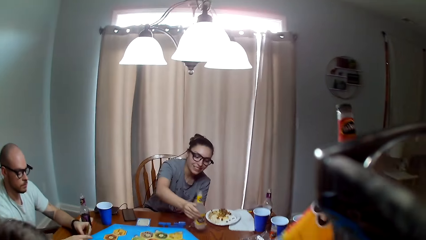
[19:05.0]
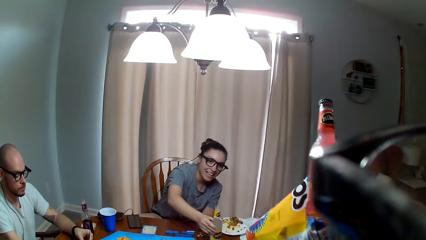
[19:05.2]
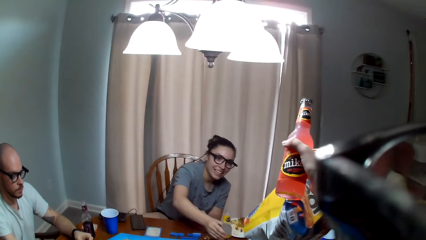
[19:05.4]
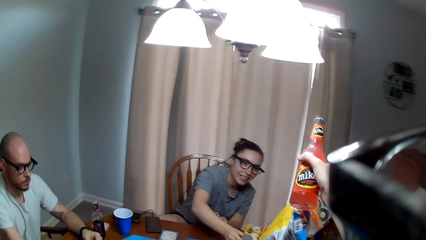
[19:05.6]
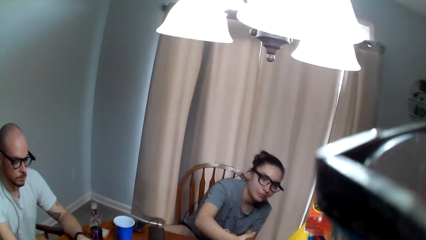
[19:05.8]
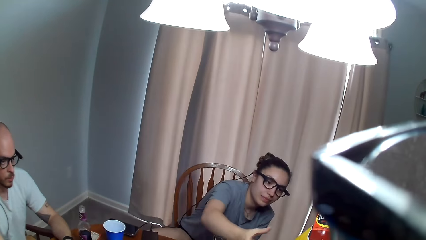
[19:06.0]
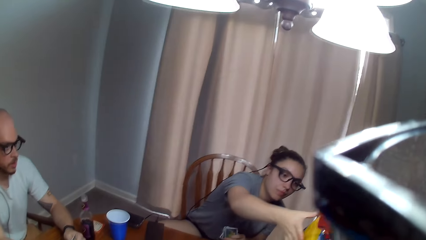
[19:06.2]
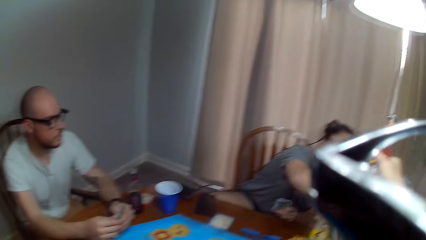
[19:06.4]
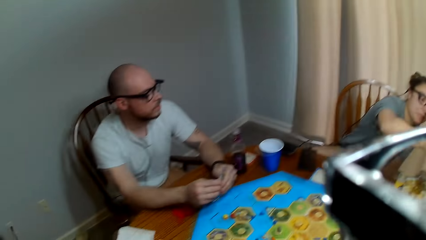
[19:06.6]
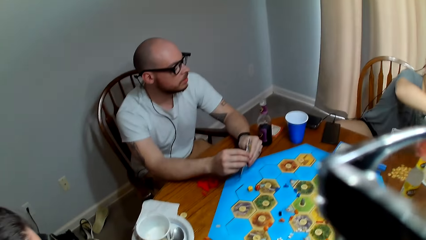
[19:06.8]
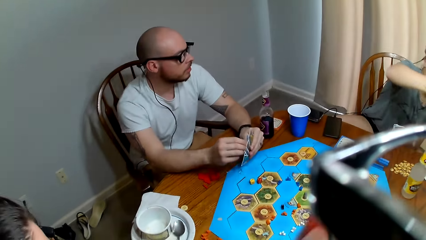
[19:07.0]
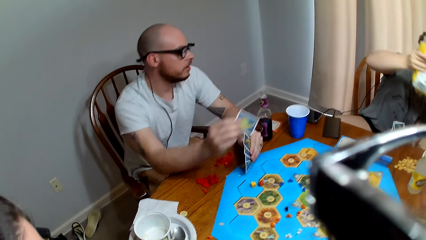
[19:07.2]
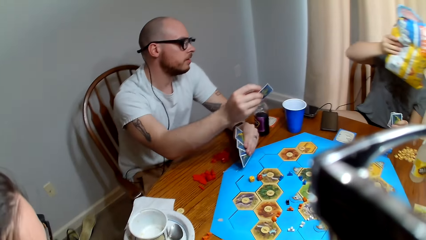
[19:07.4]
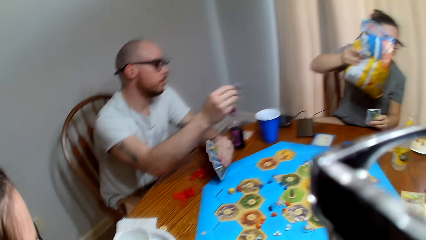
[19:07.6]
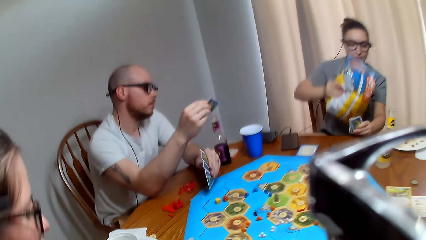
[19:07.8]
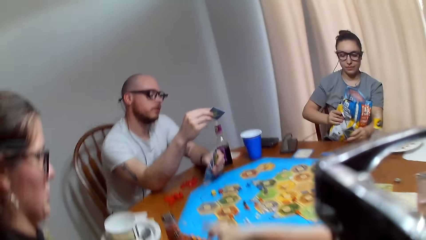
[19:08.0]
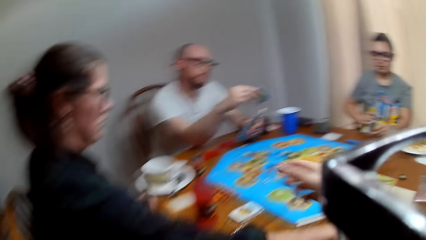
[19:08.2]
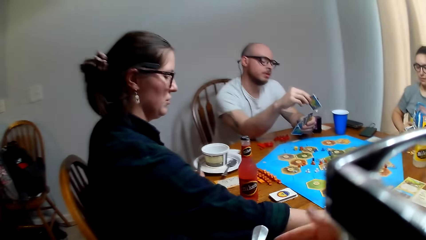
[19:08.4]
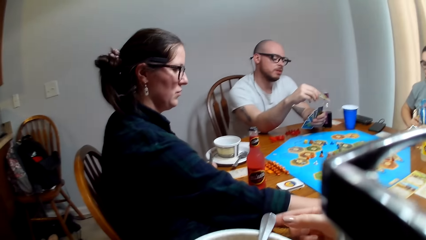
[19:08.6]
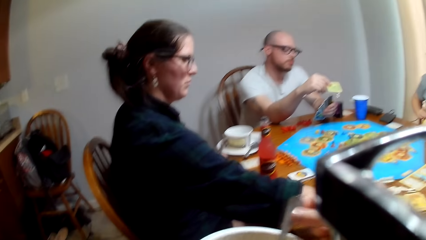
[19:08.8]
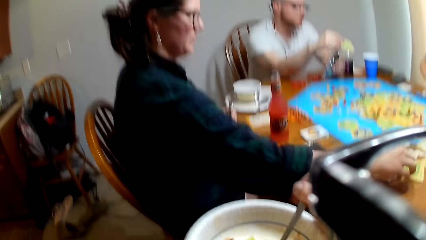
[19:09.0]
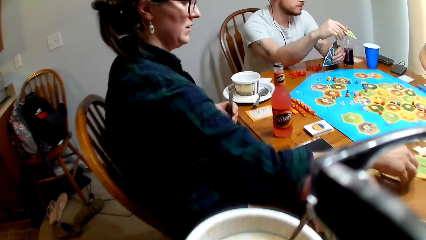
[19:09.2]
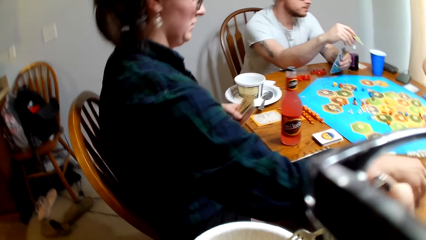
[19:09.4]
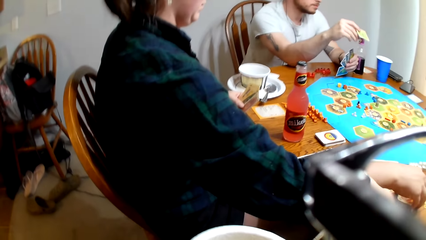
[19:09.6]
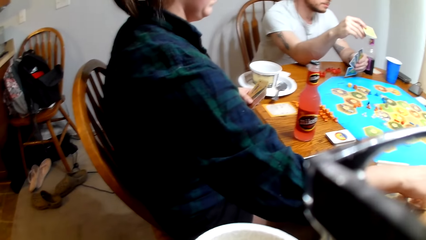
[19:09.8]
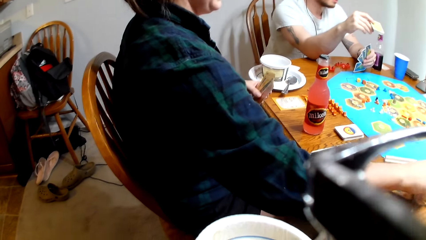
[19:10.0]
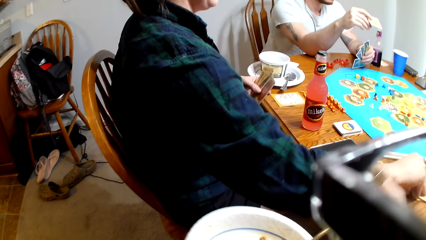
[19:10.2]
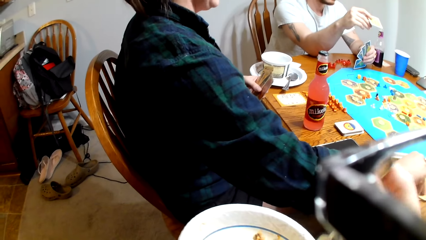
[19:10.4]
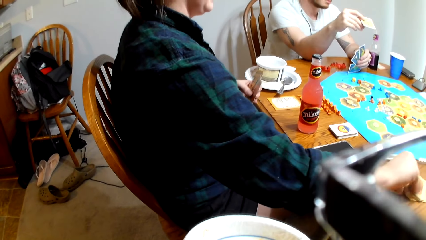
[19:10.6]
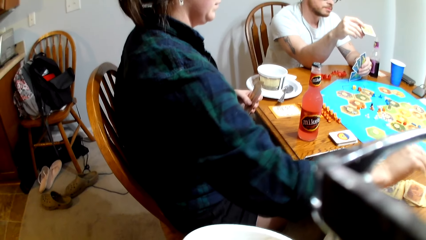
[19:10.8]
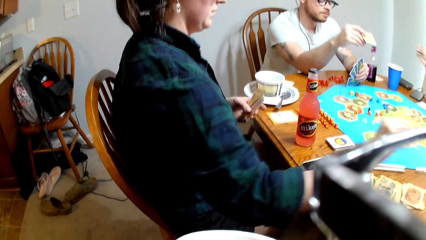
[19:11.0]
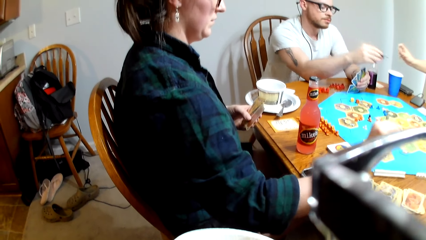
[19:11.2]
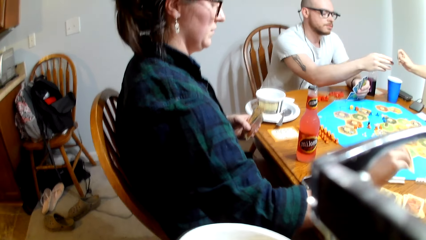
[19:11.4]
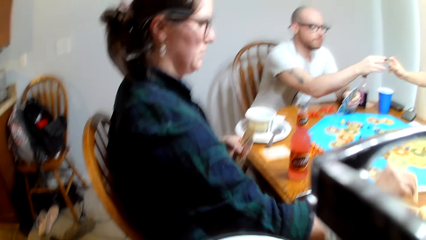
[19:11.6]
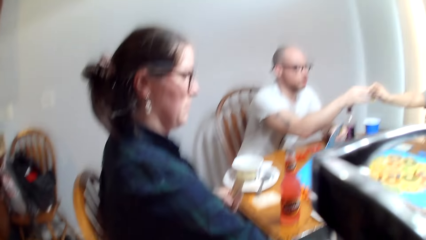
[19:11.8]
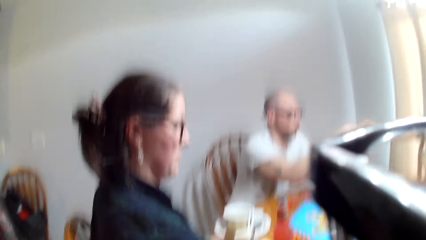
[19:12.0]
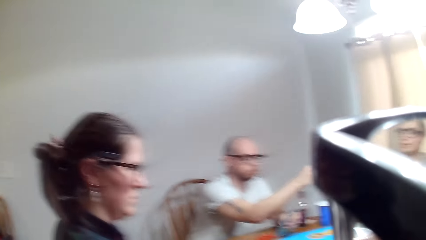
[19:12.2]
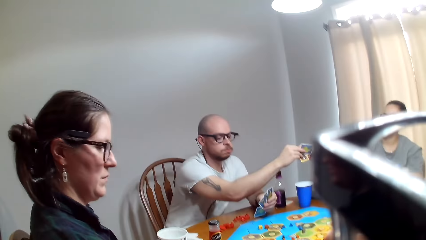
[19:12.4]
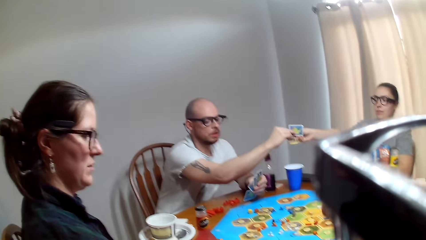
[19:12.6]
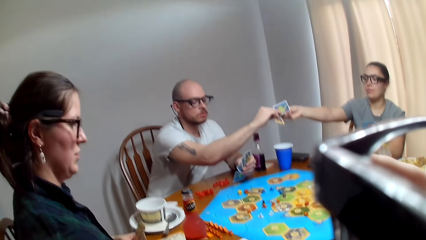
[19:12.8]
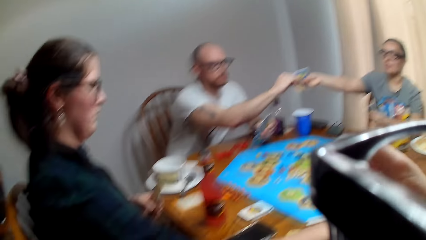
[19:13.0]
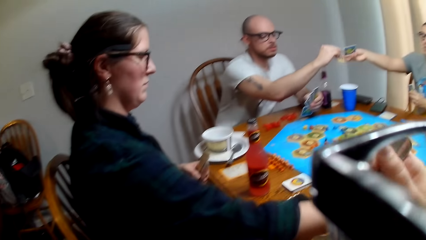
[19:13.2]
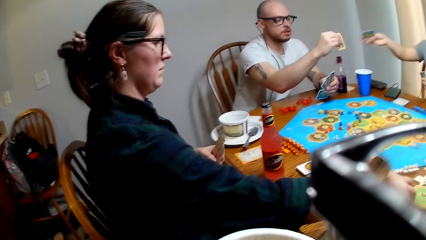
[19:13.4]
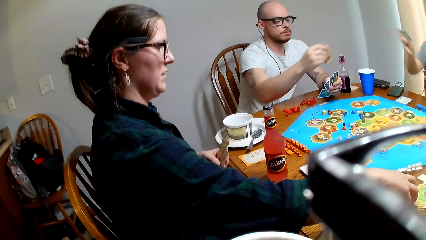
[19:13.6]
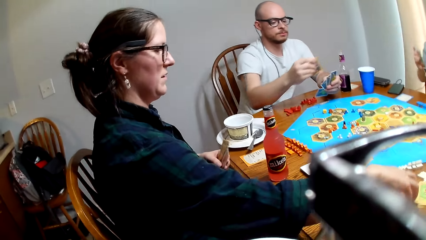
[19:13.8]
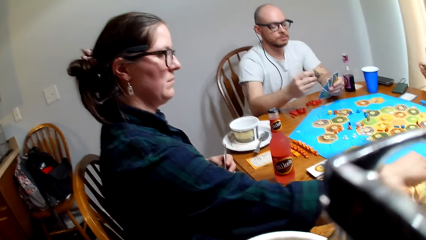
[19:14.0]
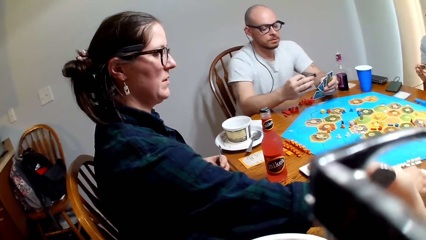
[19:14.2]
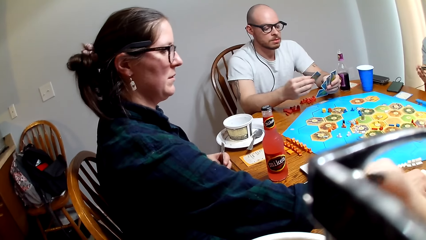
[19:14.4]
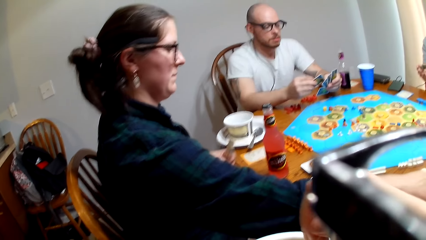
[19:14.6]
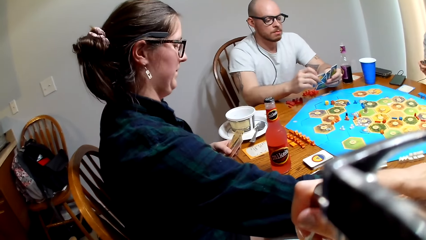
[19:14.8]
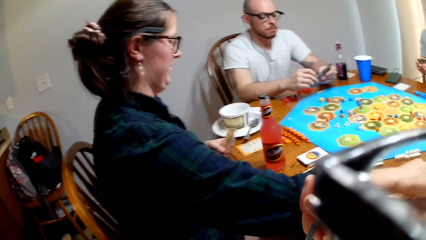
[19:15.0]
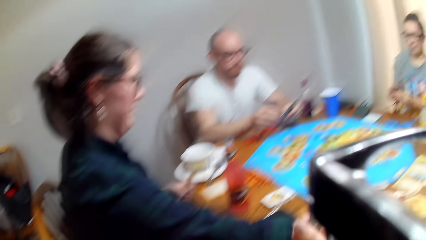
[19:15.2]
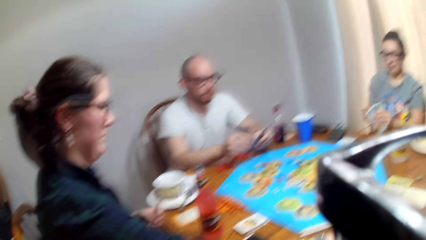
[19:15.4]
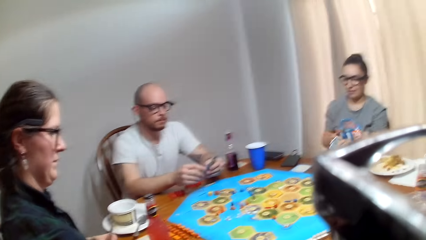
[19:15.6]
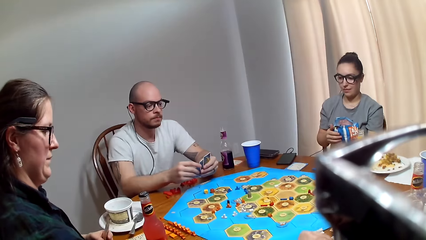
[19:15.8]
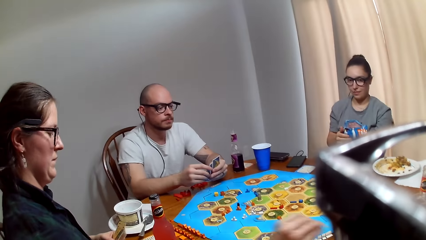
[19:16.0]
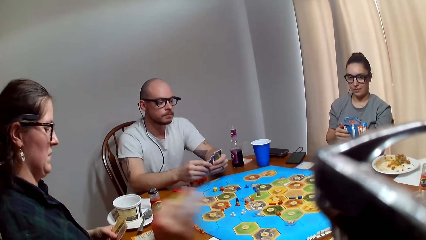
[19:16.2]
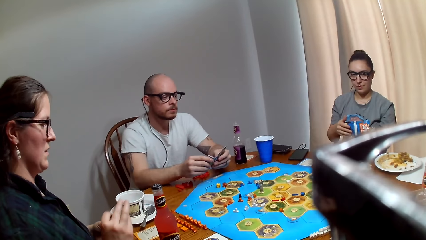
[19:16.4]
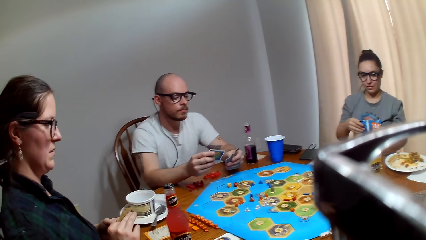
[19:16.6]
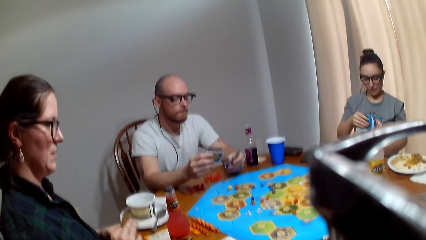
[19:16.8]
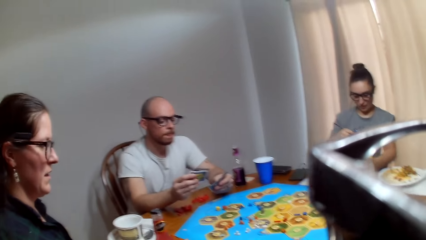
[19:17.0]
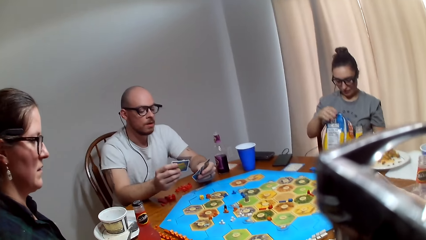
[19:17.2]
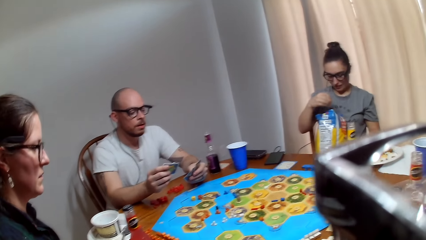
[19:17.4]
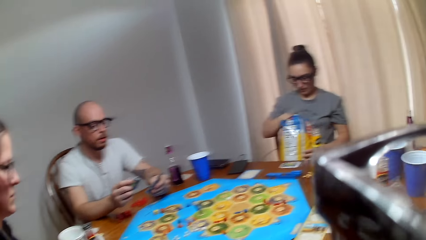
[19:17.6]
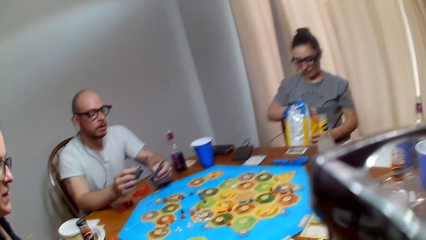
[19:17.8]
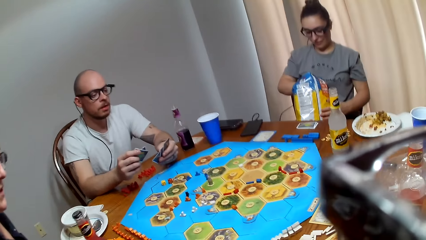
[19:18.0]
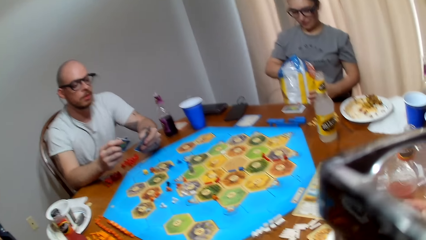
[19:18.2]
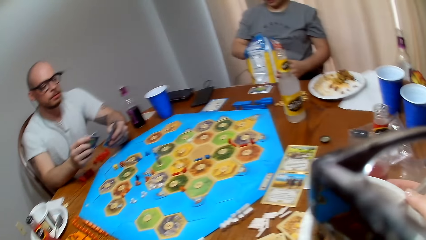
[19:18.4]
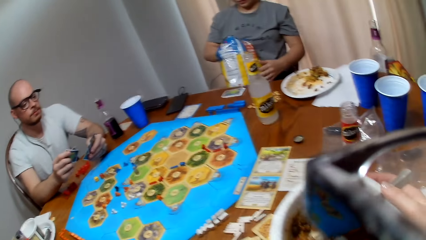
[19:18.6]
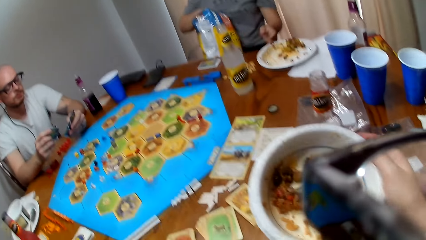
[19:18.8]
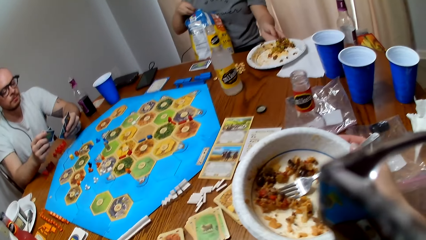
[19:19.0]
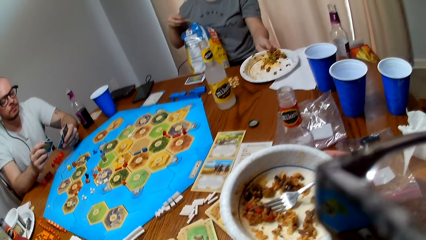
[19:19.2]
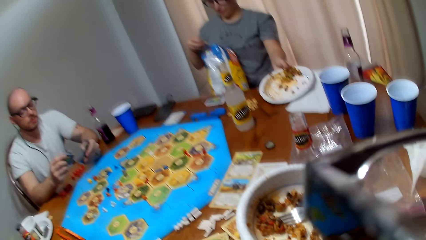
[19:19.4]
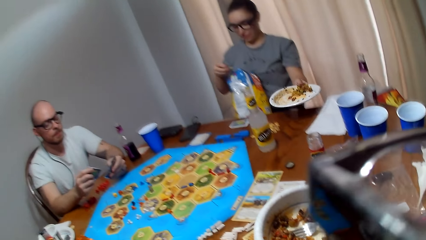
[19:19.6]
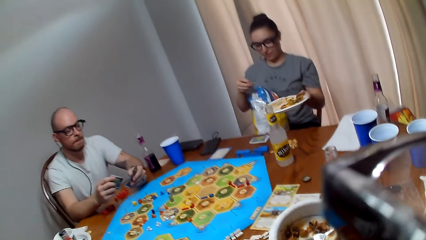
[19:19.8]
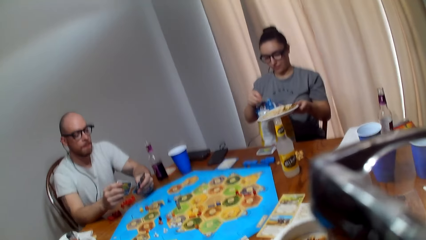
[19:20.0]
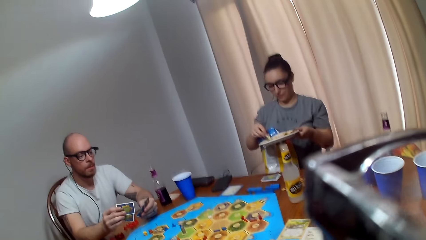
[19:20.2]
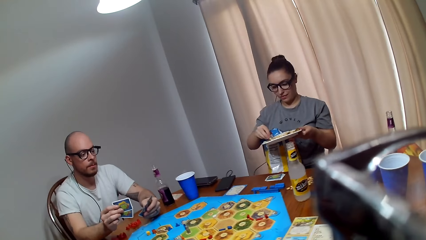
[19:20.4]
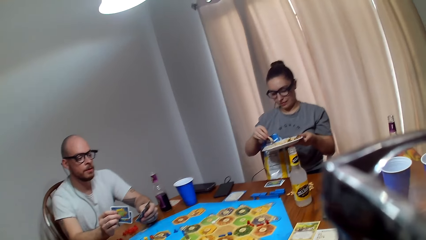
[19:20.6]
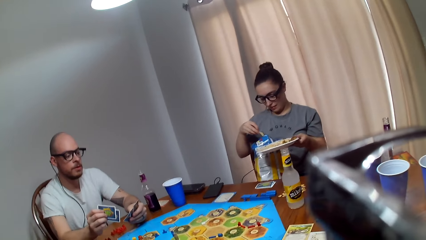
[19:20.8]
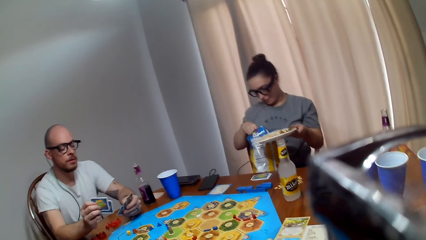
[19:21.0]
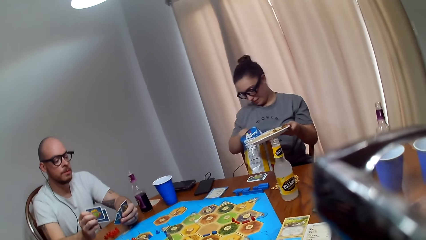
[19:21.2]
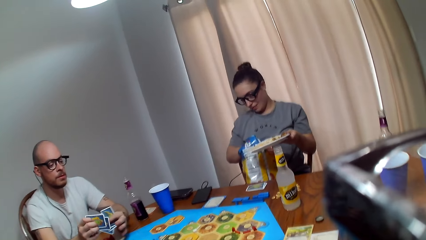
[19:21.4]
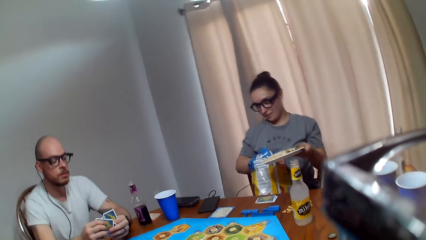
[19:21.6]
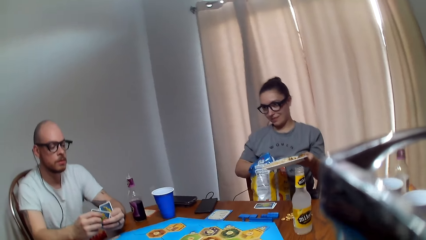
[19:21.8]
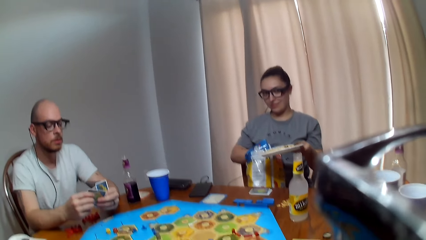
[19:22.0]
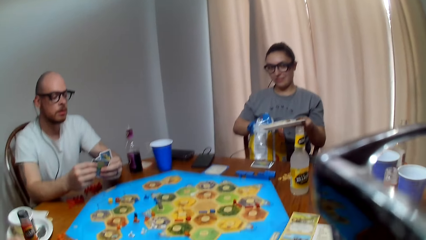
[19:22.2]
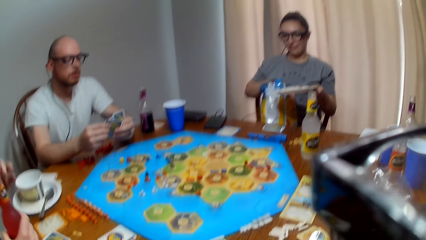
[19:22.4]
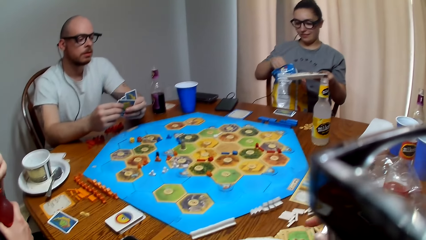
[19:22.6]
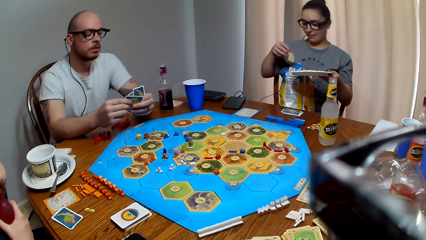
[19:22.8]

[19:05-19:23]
A woman places the bottle on the table. The camera wearer hands the woman a pack of chips. A man speaks to the woman. The woman places the pack of chips on her lap. The camera wearer holds a spoon and bowl. Another woman collects the cards on the table. The man hands a card to the first woman. The first woman collects a card from the man. The camera wearer eats something. The man speaks to the first woman. The camera wearer speaks to the first woman. The first woman responds to the camera wearer, puts her hand in the pack of chips and picks up the plate. The man speaks. The first woman picks chips in the pack.
